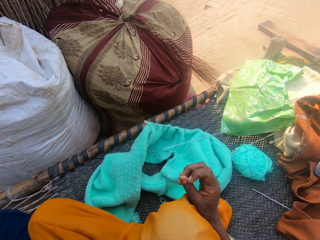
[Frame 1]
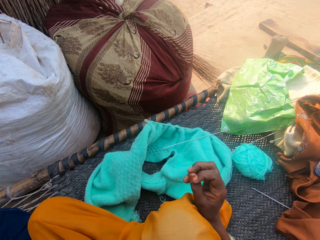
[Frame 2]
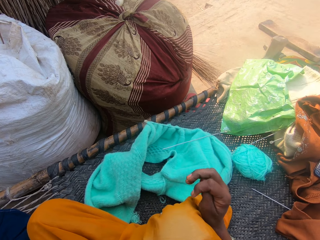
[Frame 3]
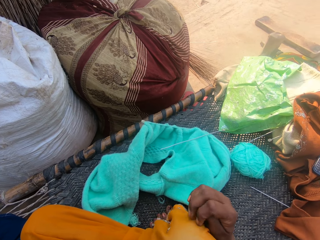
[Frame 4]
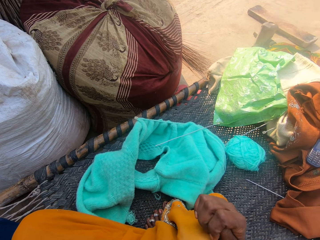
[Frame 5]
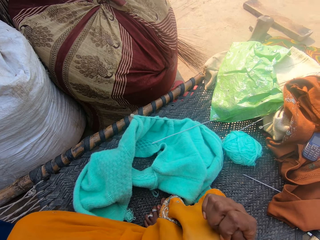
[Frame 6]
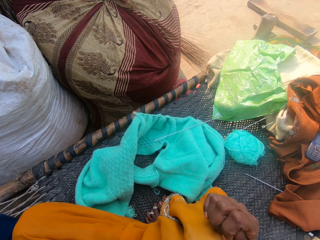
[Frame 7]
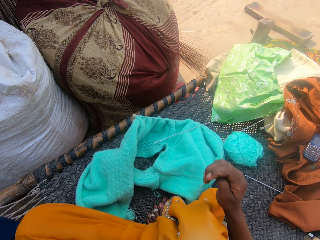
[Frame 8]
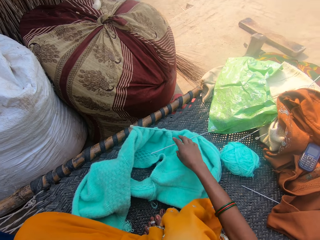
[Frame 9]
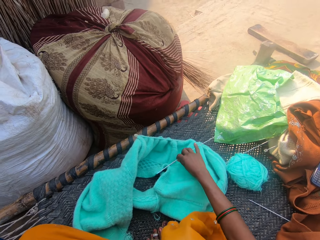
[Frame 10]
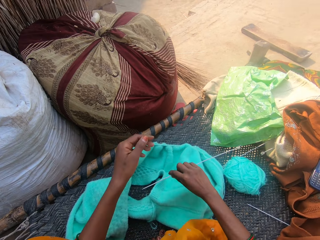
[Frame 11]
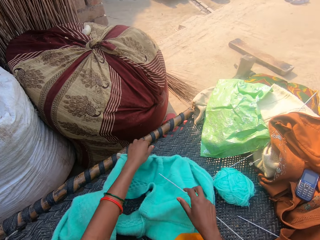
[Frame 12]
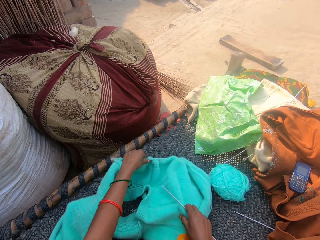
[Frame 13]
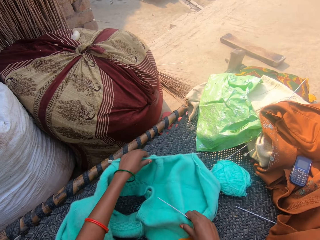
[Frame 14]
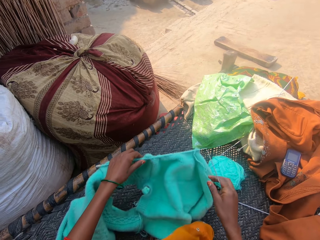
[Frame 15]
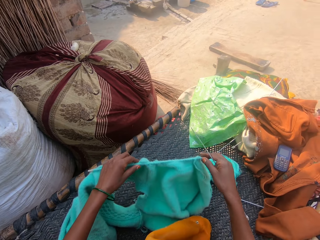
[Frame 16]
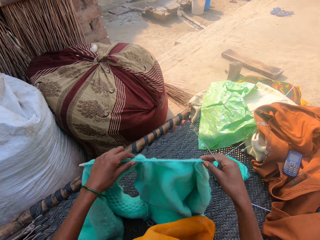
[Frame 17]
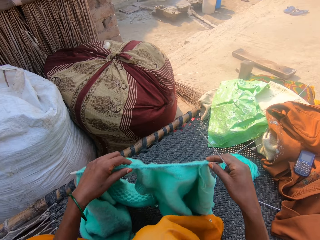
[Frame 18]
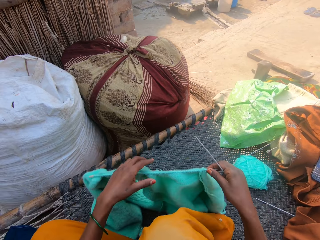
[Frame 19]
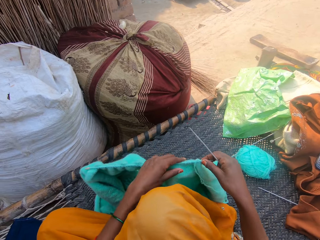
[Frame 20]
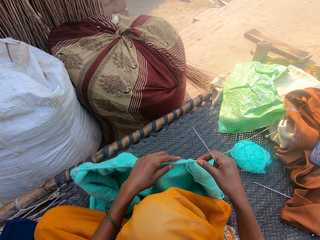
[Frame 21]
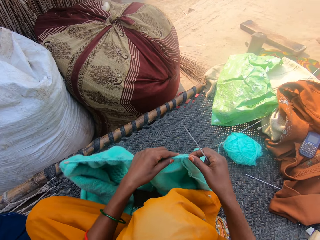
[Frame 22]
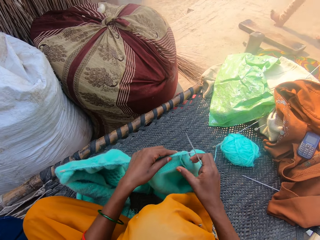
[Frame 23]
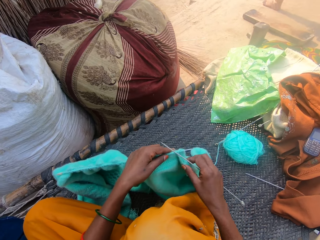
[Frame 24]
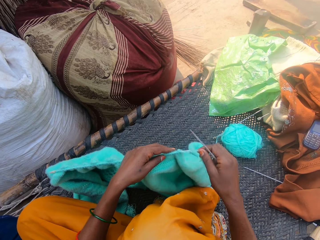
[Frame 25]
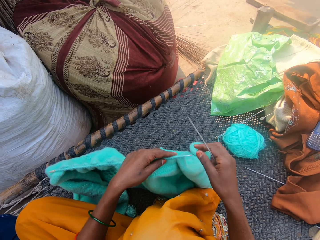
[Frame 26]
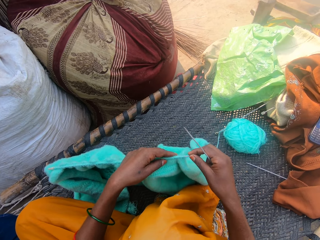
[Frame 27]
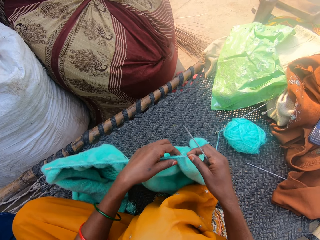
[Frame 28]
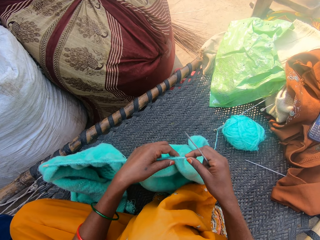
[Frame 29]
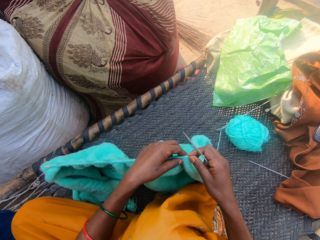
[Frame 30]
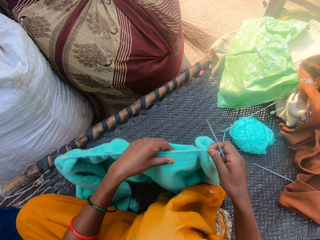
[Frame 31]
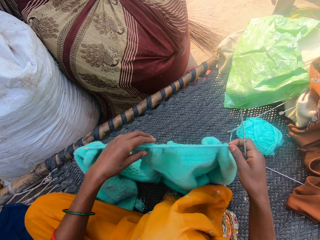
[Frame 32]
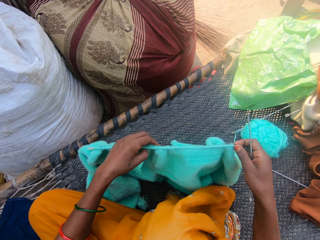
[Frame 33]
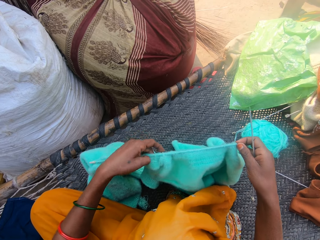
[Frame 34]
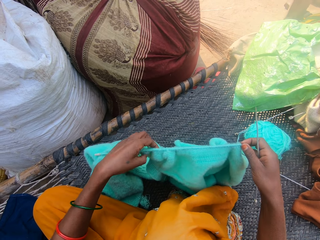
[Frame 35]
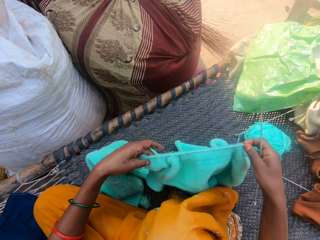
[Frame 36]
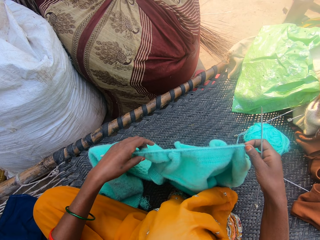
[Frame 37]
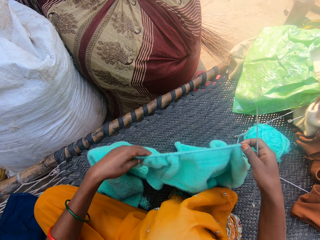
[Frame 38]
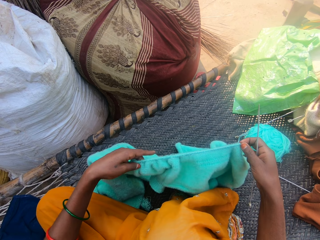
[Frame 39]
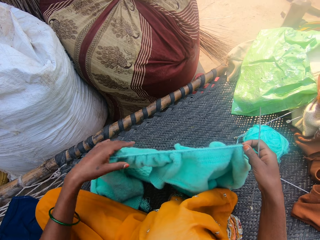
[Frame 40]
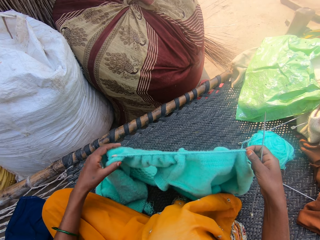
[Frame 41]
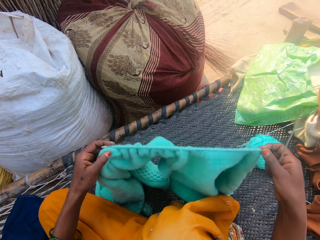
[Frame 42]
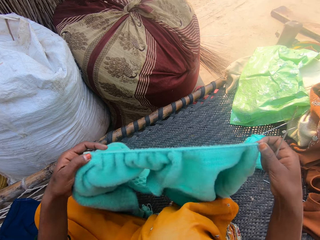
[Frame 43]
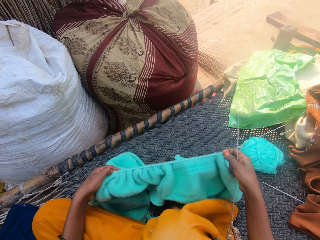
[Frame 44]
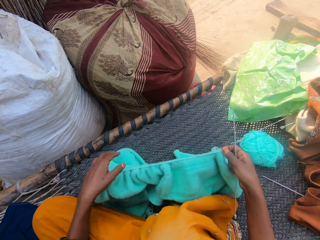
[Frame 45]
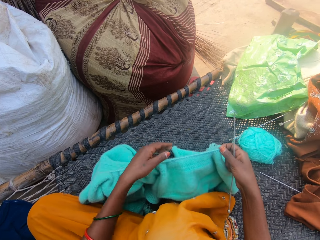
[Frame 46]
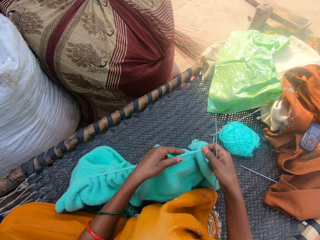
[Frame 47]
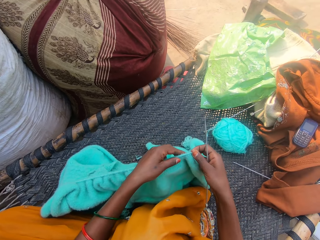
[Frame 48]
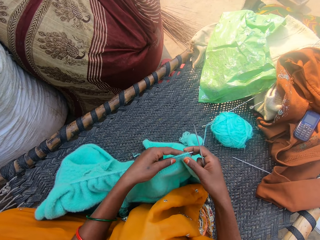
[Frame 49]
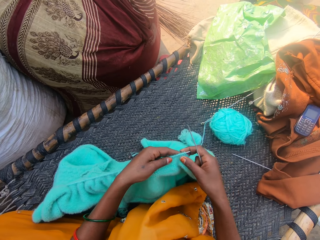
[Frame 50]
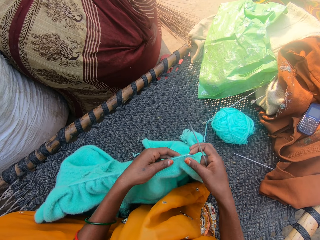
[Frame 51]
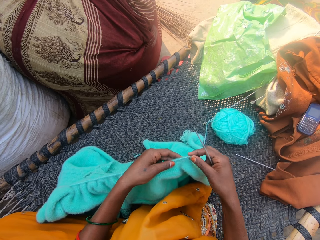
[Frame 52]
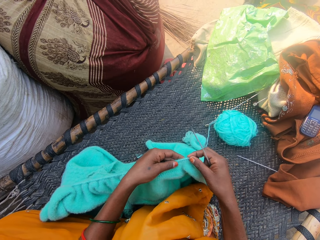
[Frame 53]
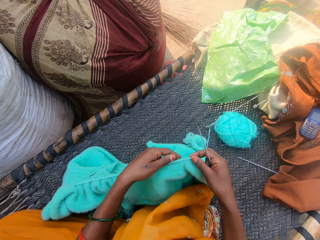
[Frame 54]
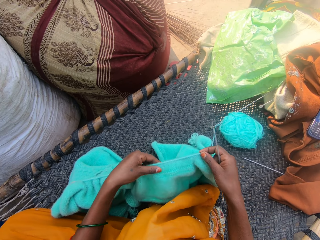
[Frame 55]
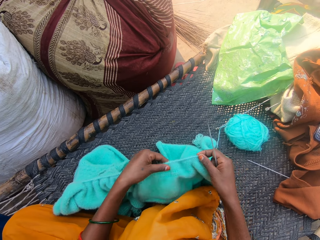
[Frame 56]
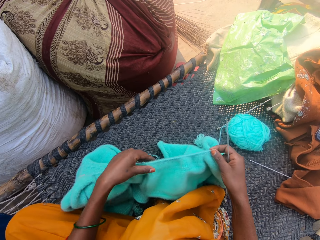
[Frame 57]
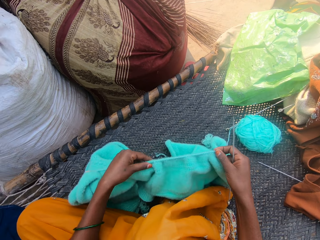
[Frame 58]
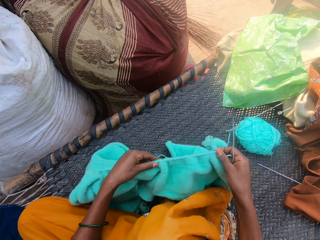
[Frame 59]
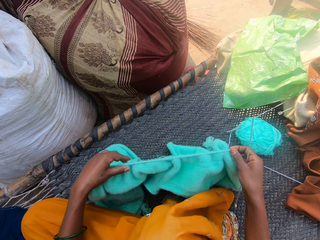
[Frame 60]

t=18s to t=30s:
The camera wearer picks up a hook on the crochet with her right hand. She picks up the crochet on the mat. She adjusts the crochet with her left hand.

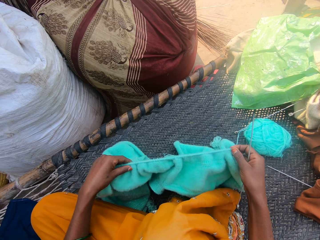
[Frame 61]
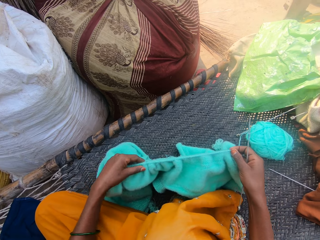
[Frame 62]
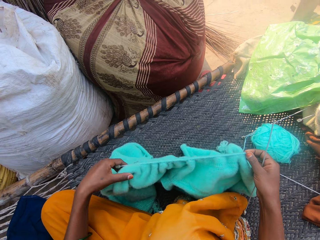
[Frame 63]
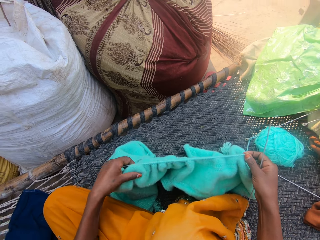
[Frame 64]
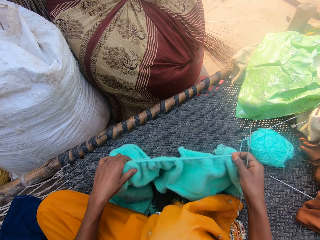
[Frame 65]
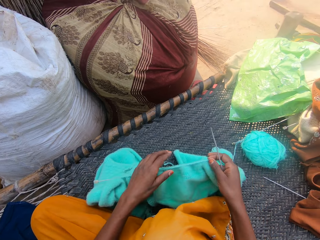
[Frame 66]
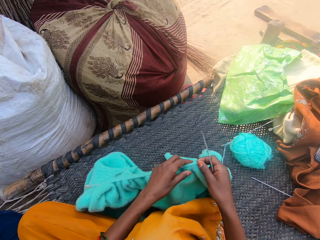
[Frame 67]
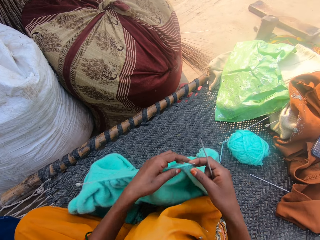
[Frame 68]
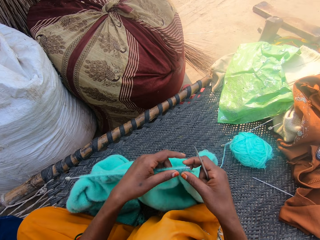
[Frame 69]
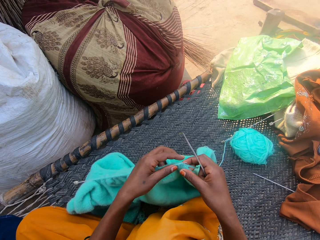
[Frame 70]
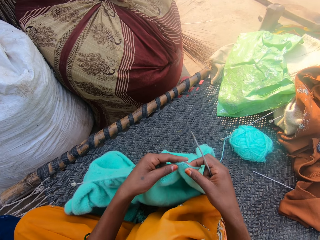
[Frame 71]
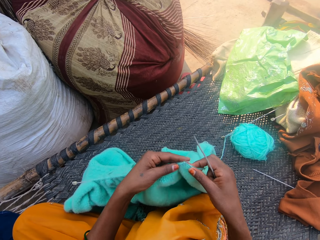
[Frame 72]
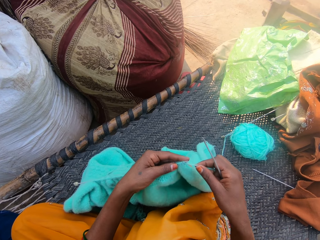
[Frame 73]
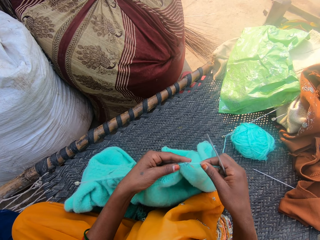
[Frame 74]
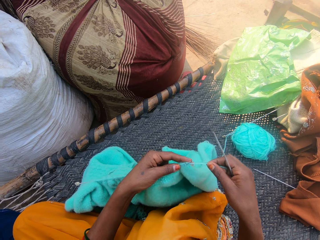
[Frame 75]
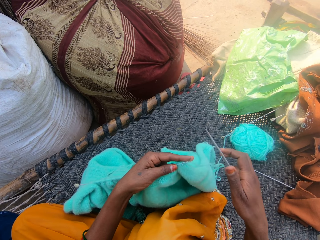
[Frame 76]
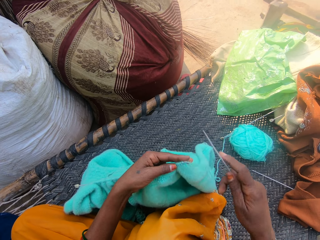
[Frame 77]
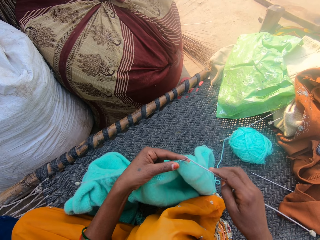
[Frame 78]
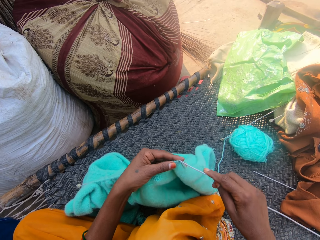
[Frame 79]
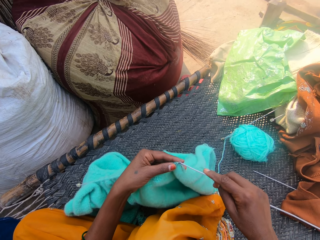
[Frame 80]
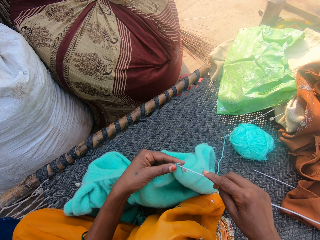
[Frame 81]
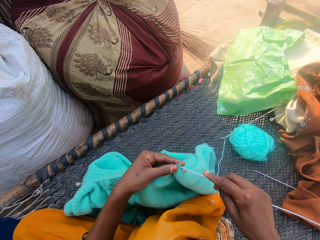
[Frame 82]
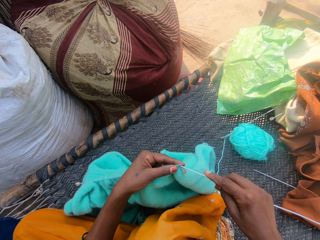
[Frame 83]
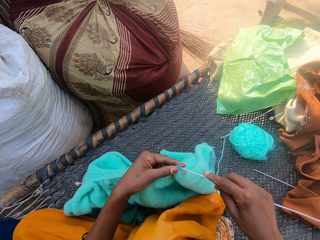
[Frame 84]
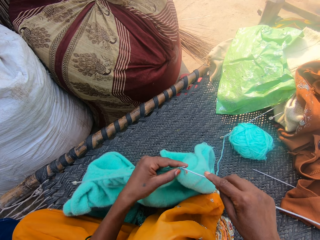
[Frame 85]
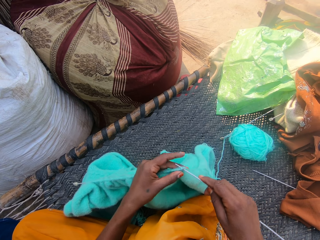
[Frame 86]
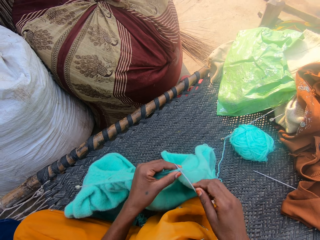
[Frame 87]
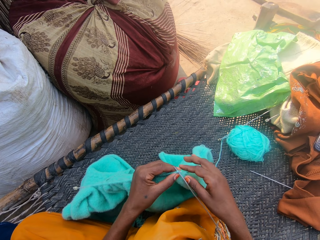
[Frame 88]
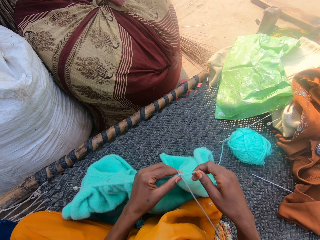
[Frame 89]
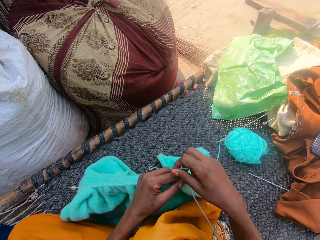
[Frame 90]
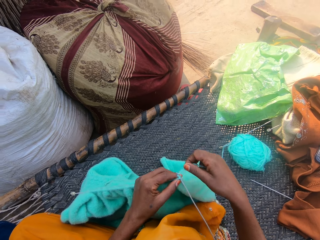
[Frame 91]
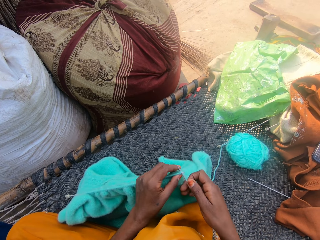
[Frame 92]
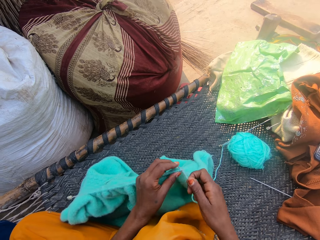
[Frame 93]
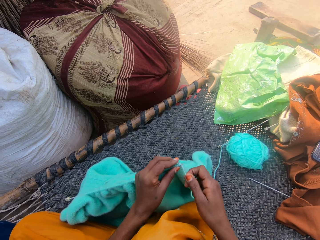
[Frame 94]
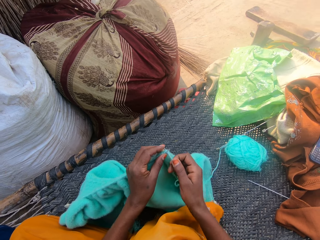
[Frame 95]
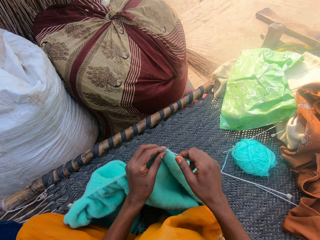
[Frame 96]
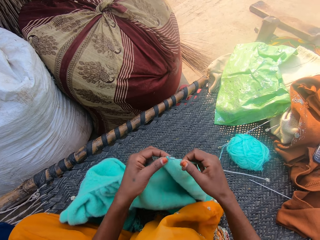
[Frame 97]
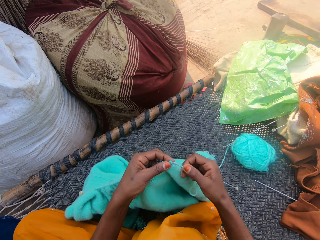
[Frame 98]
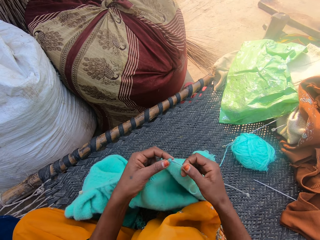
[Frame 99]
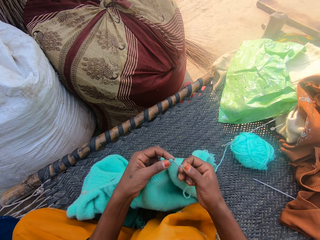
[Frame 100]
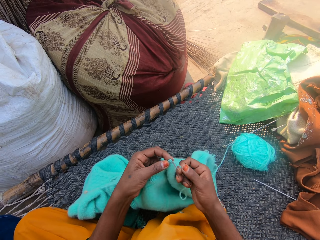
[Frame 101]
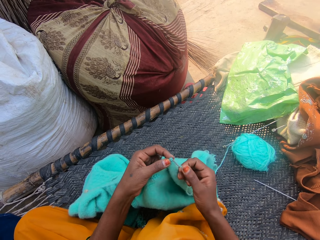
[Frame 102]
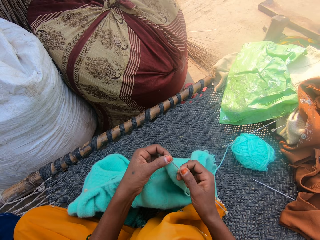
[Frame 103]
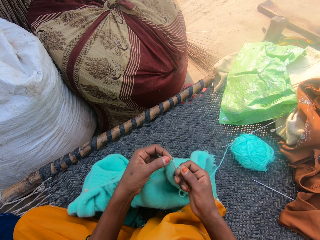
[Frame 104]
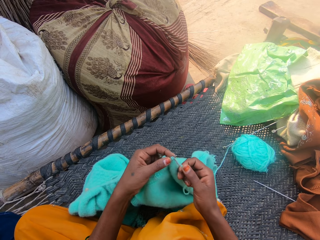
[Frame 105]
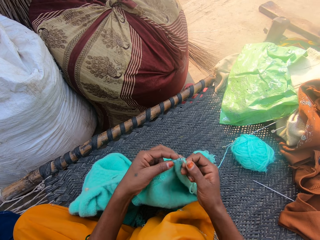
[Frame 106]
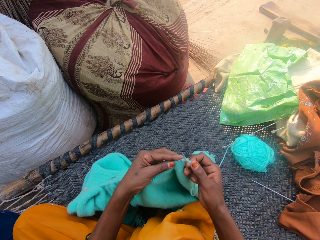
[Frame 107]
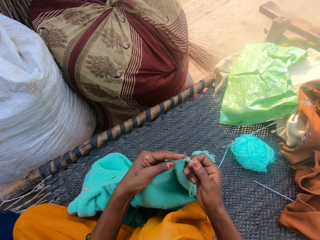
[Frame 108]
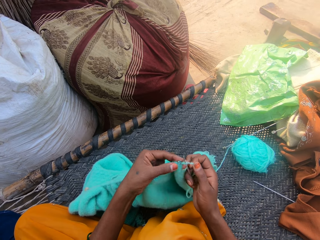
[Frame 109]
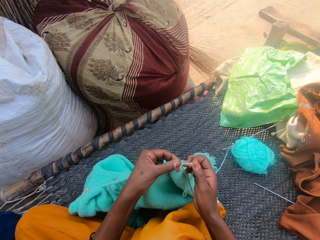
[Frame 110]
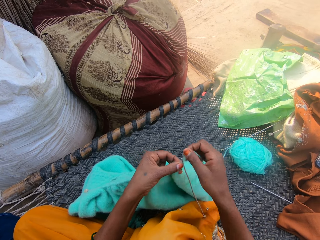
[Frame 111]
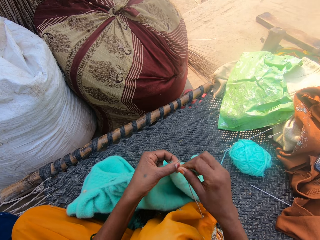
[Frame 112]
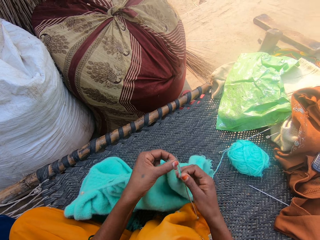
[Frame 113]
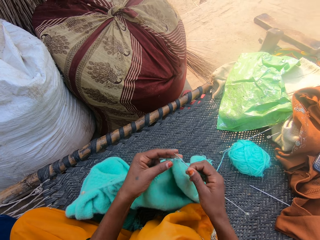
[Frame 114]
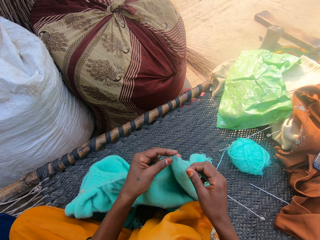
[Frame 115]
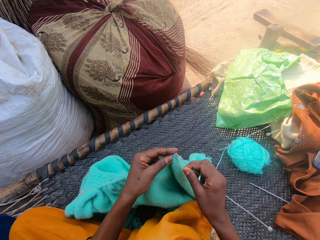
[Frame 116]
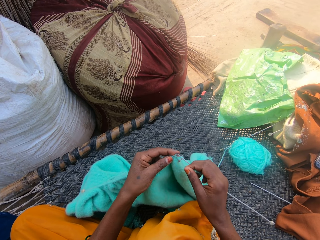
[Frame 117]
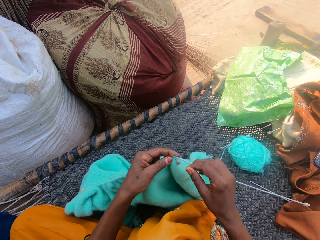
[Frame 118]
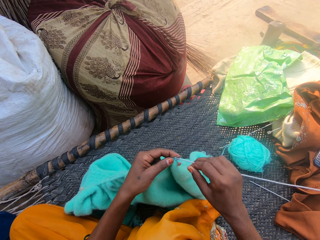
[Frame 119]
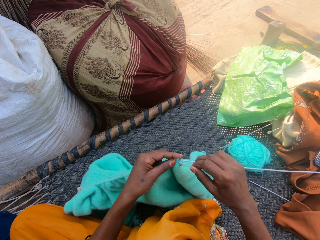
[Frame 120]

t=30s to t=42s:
The camera wearer crochets with a yarn.
